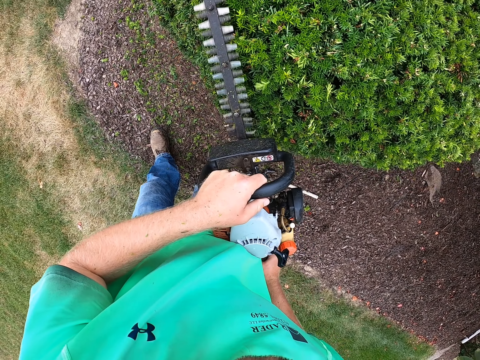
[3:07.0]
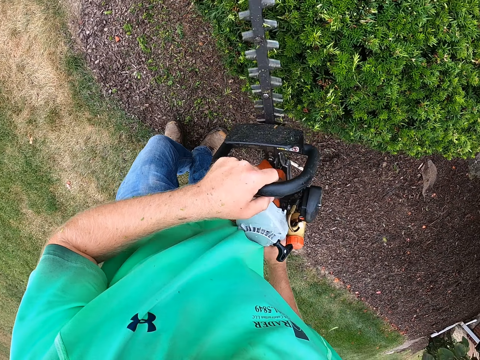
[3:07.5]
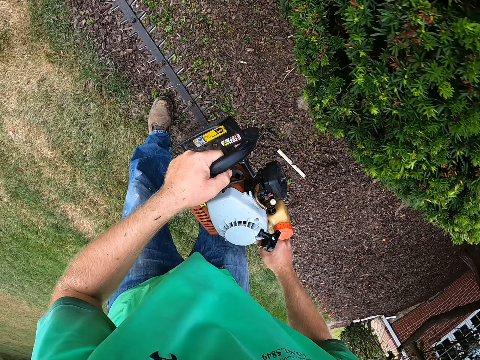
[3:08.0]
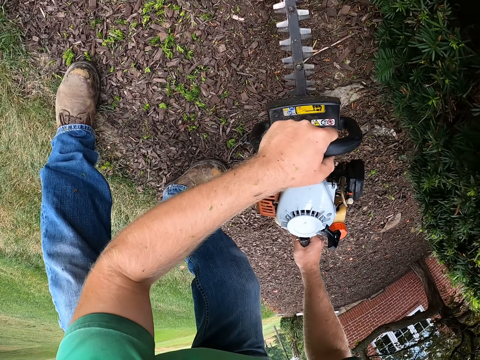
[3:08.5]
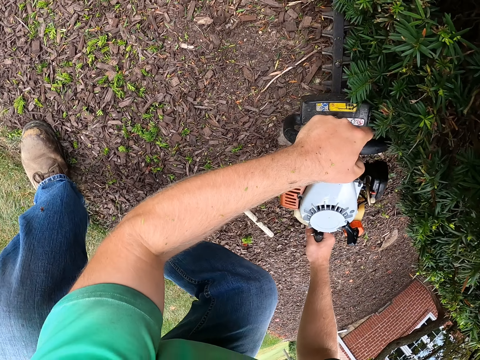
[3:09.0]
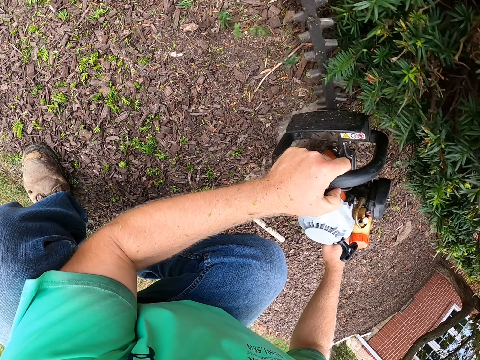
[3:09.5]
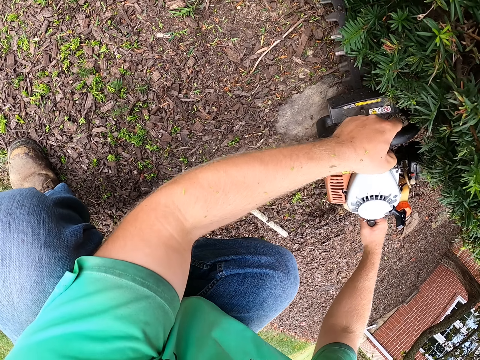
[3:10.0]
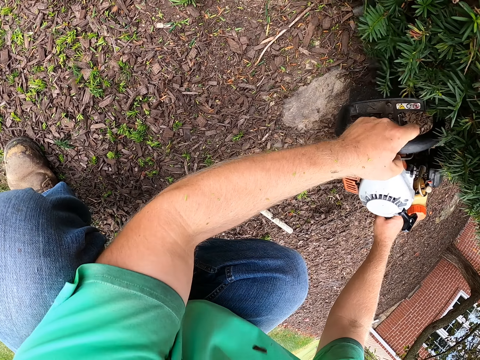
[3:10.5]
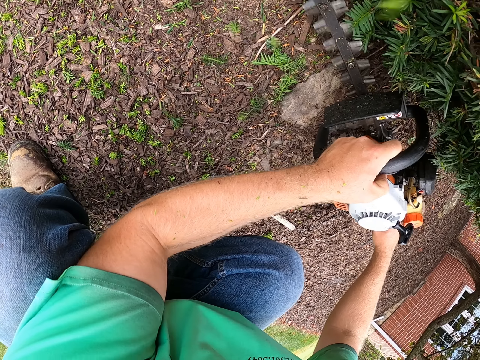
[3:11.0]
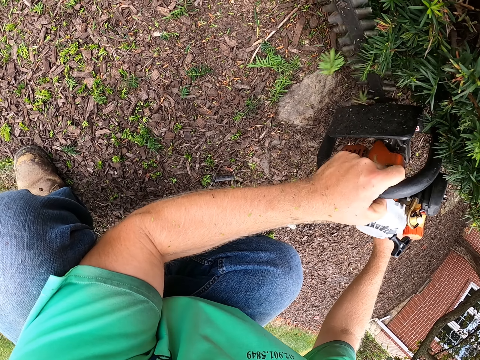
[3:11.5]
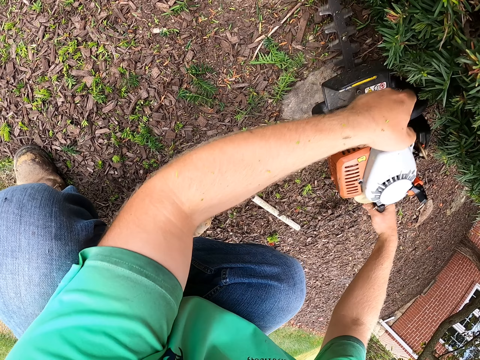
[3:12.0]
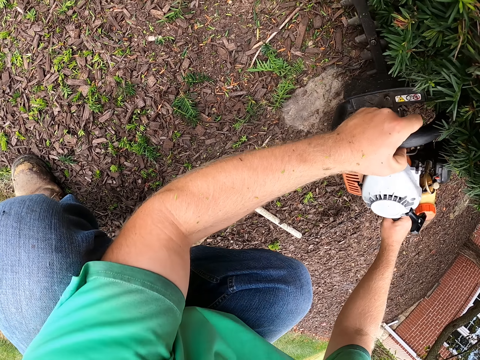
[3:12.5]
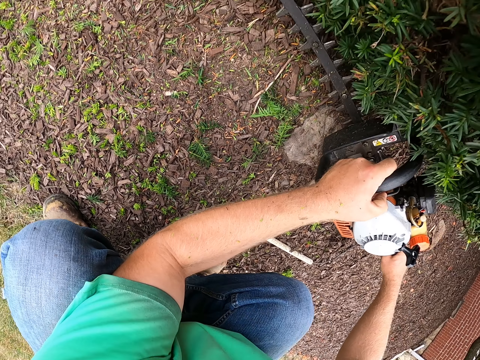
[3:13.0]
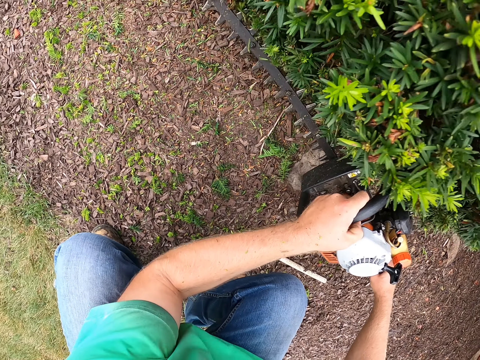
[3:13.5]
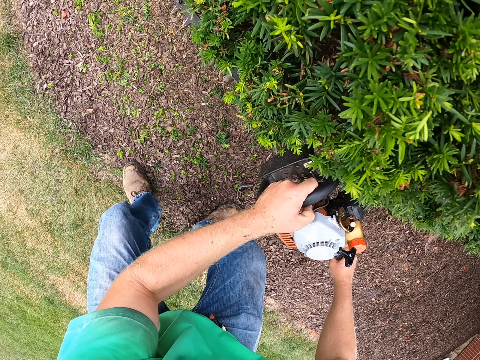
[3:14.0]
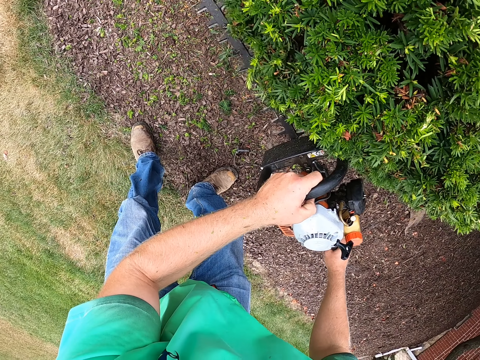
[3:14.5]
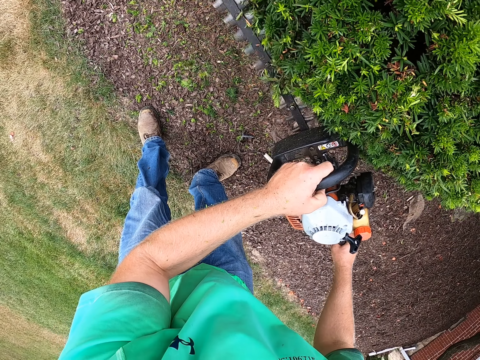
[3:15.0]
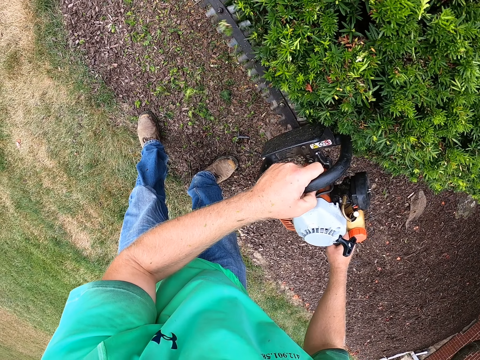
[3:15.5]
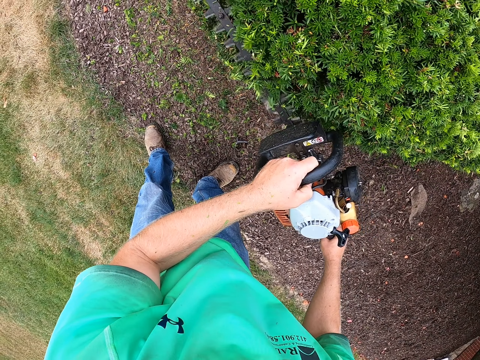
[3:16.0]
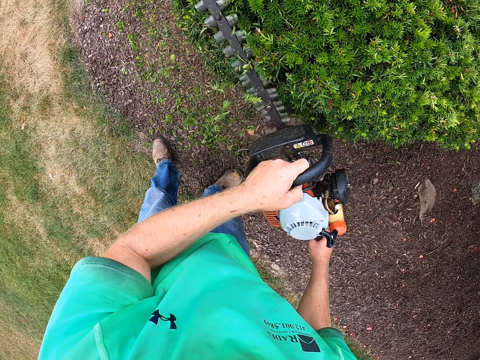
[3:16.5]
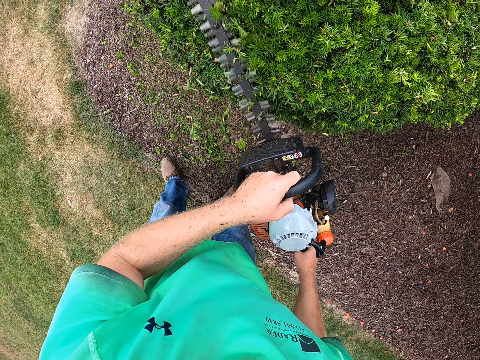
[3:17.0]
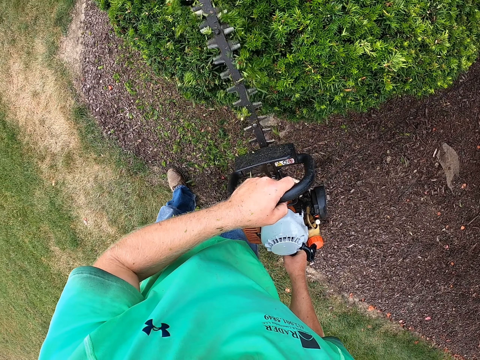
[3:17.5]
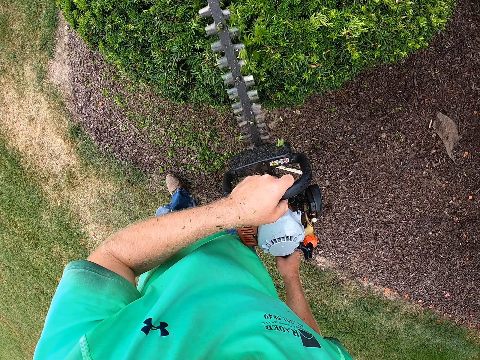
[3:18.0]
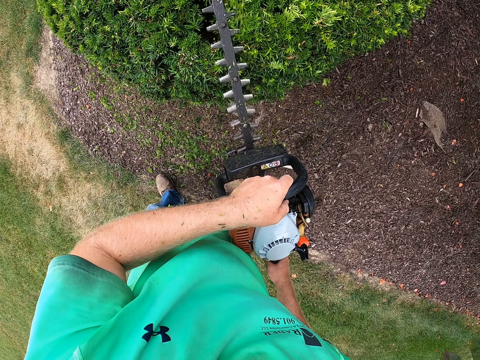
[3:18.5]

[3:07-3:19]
The camera wearer squats down. He cuts the plant with the hedge trimmer in his hands. He cuts the plant with the hedge trimmer in his hands again. He stands straight.

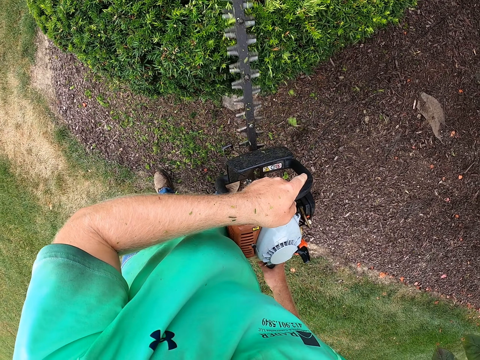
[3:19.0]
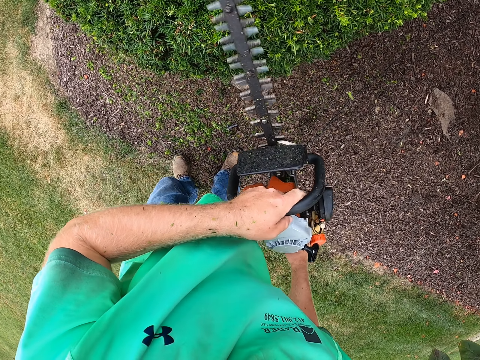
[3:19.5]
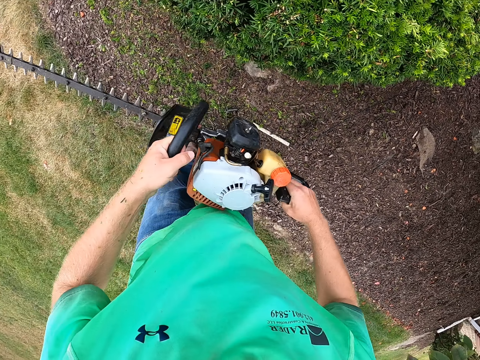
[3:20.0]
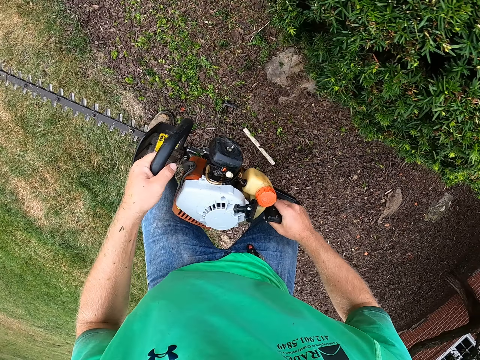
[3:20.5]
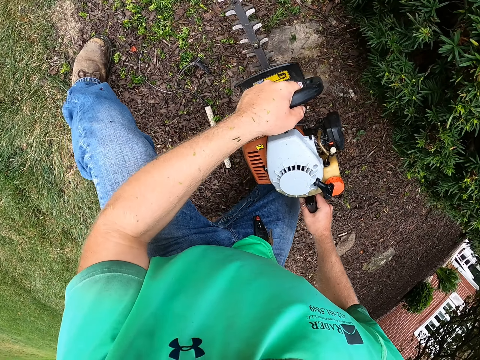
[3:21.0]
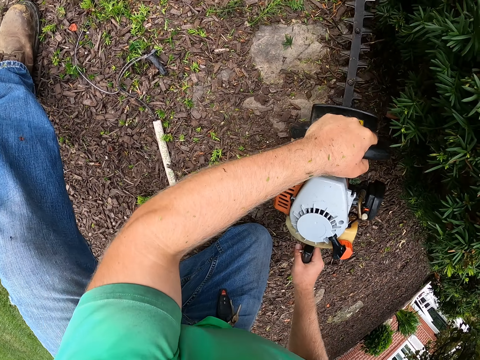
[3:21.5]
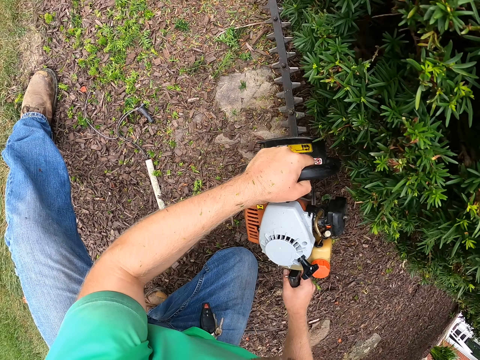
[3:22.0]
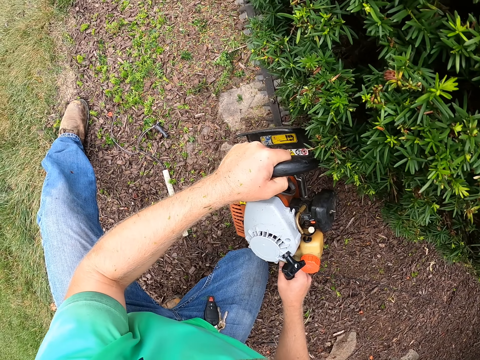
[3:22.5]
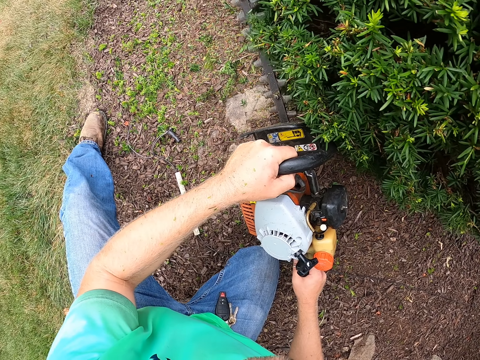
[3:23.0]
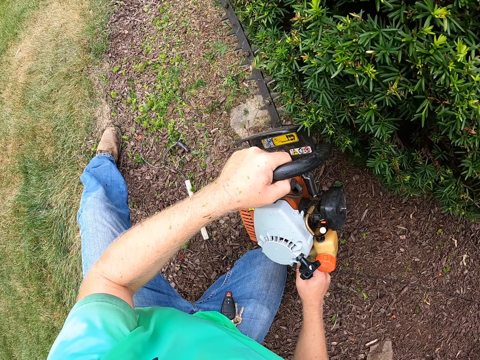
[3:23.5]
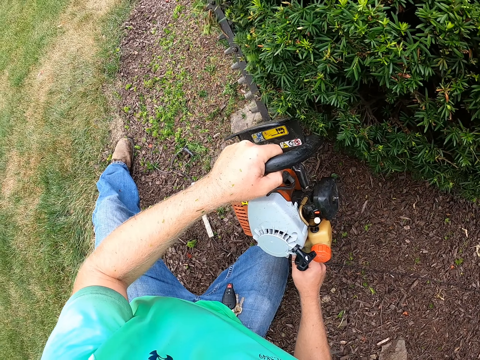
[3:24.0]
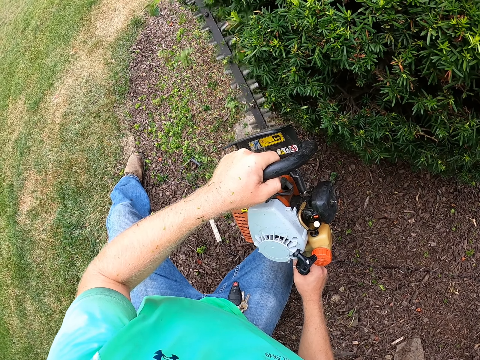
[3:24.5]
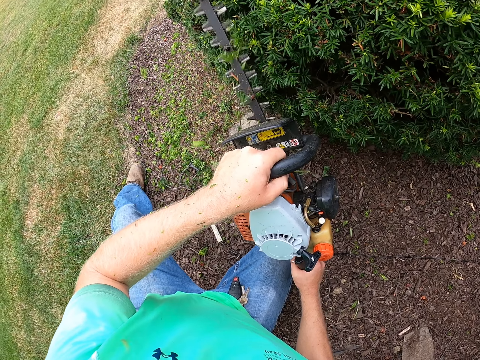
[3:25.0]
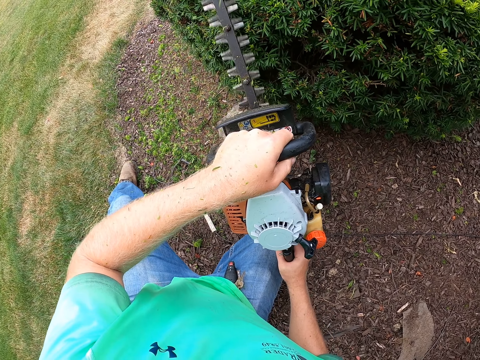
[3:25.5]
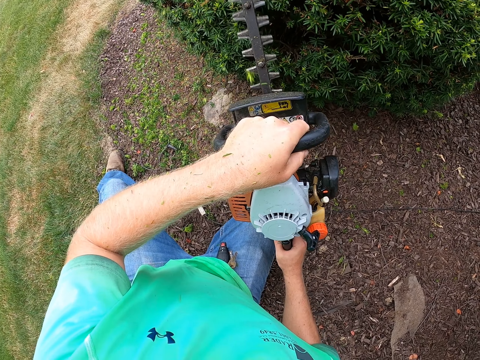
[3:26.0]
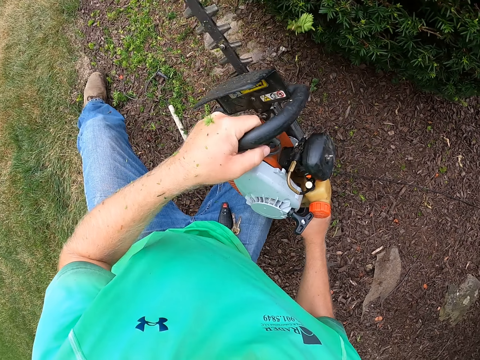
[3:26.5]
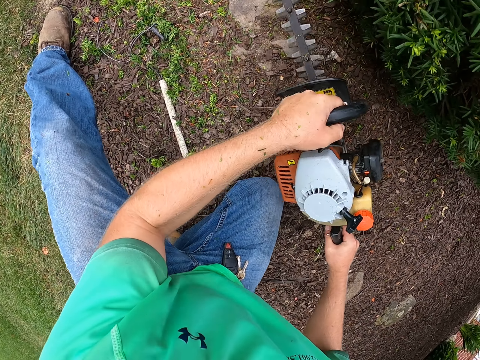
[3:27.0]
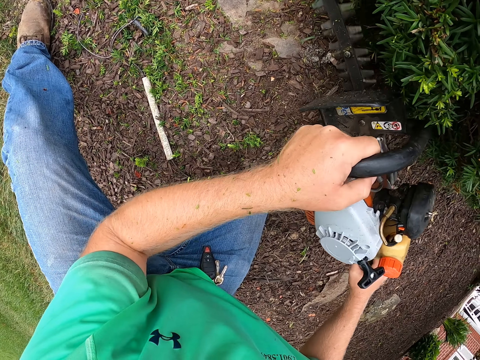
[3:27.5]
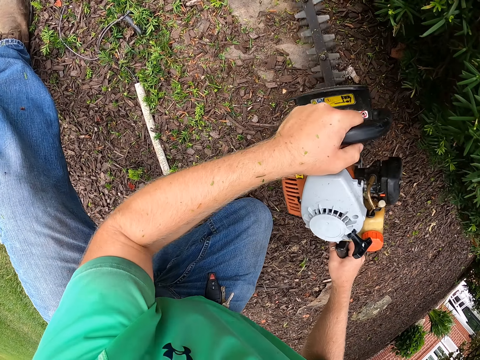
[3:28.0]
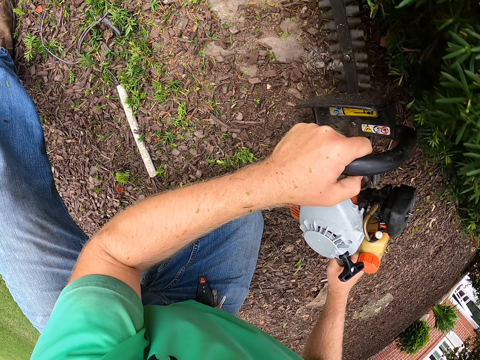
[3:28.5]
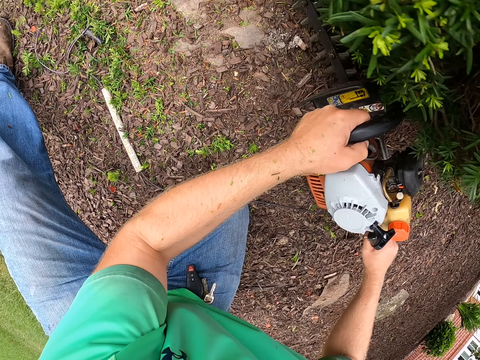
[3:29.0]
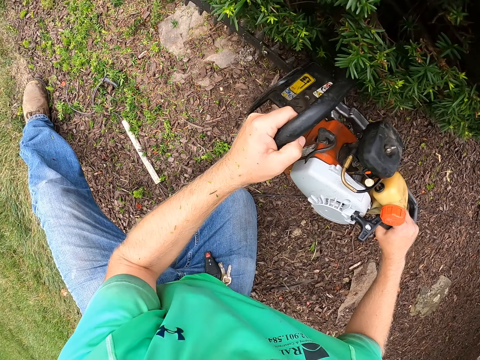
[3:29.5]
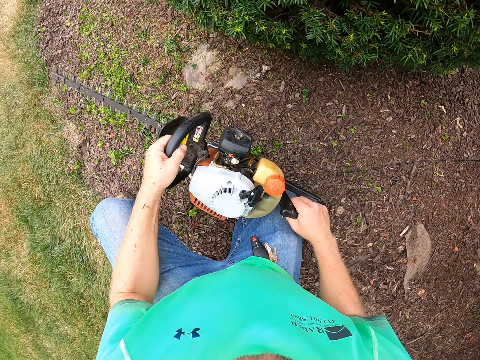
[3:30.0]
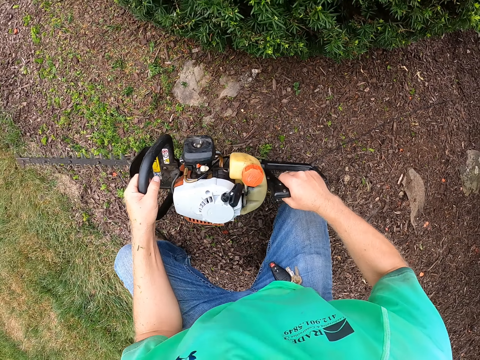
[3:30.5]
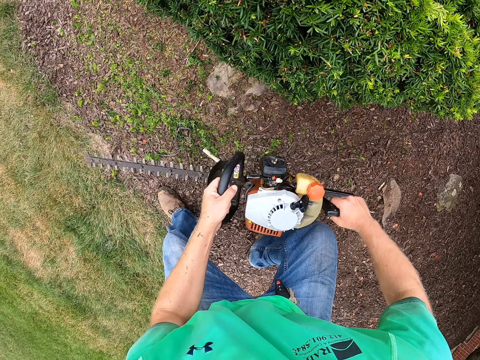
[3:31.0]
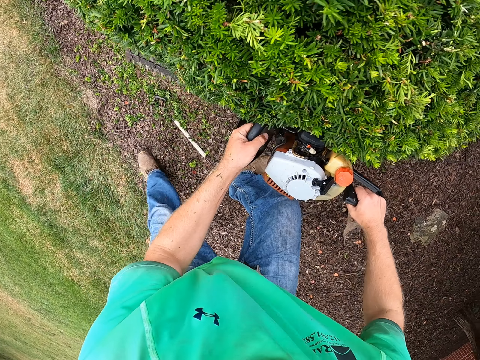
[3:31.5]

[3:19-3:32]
The camera wearer trims the flower with the hedge trimmer. They squat to the ground.

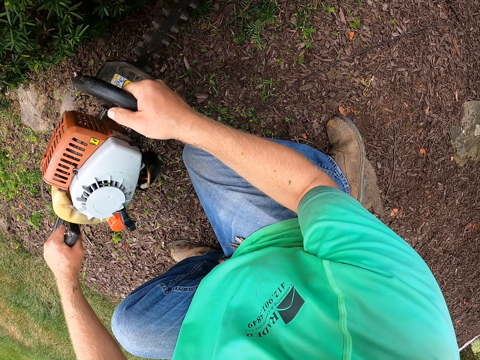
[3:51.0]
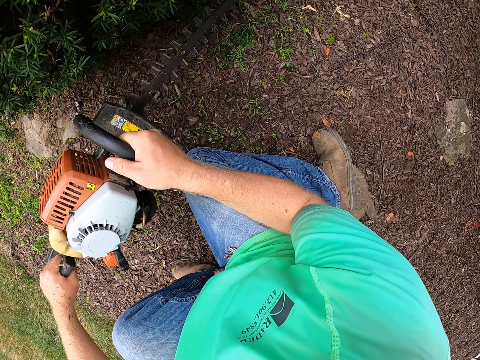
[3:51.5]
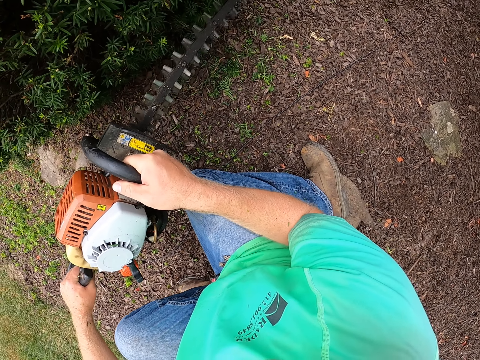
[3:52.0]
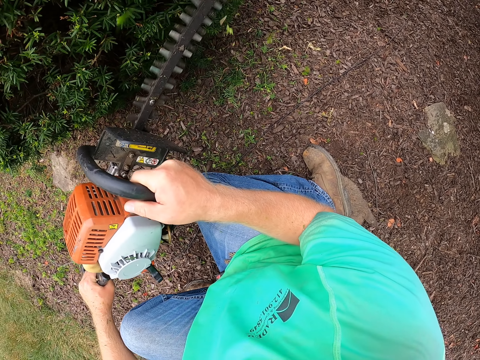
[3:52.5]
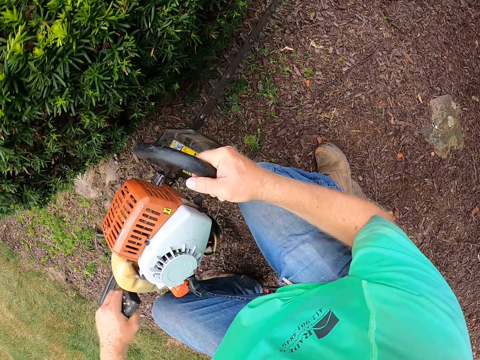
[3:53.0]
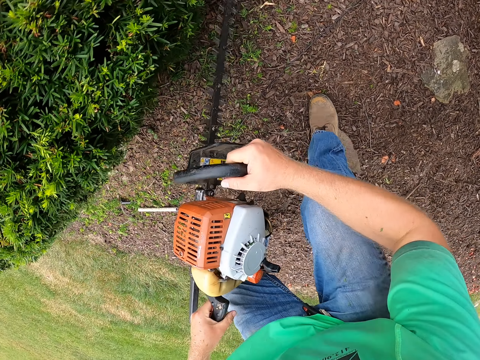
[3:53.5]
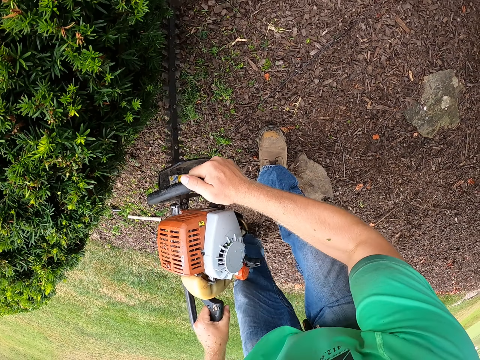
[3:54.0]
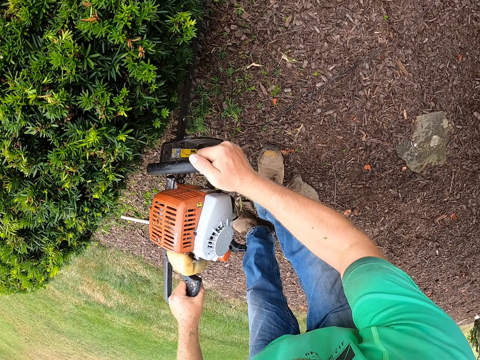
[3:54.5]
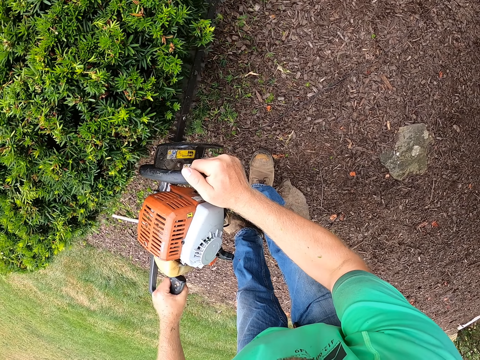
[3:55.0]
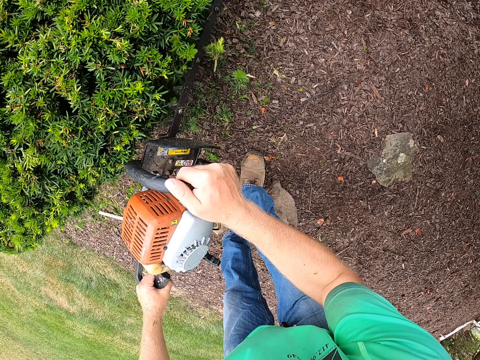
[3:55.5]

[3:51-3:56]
The camera wearer stands straight. He cuts the plant with the hedge trimmer in his hands.
